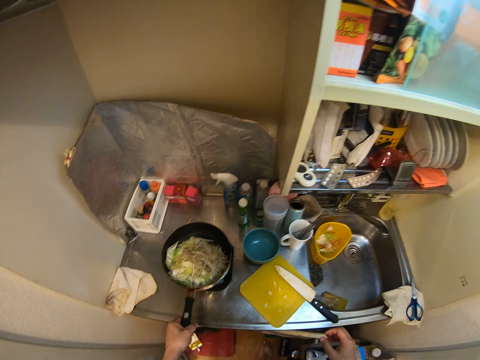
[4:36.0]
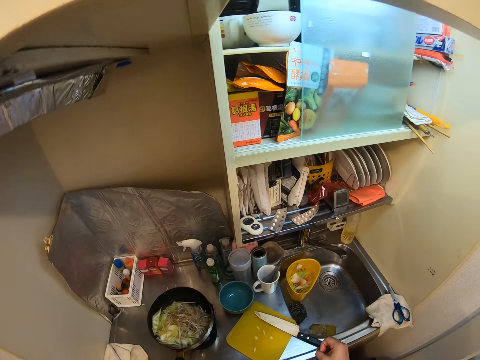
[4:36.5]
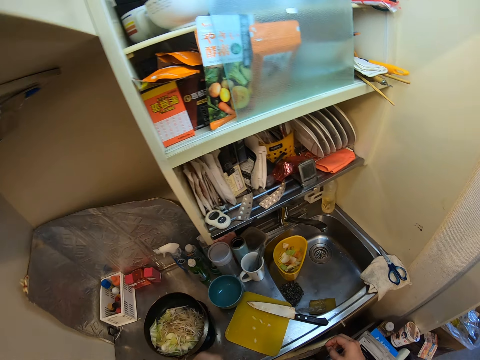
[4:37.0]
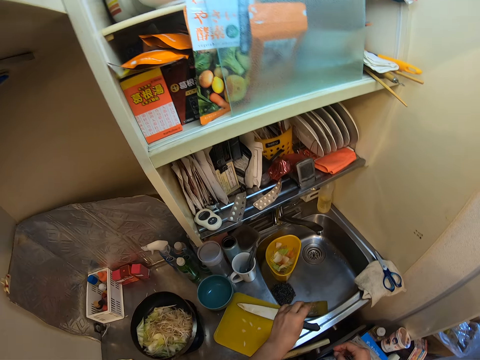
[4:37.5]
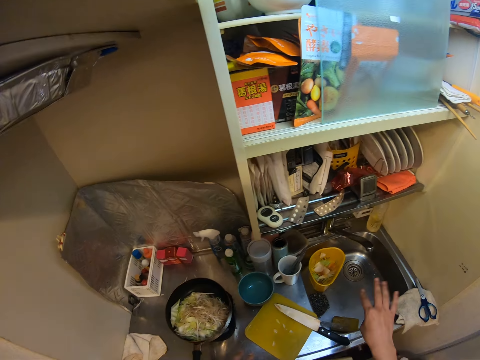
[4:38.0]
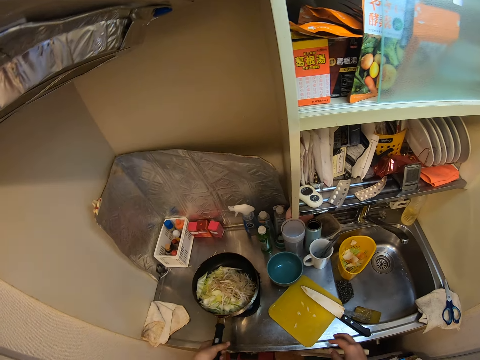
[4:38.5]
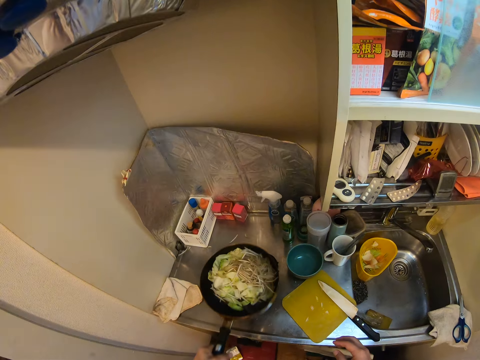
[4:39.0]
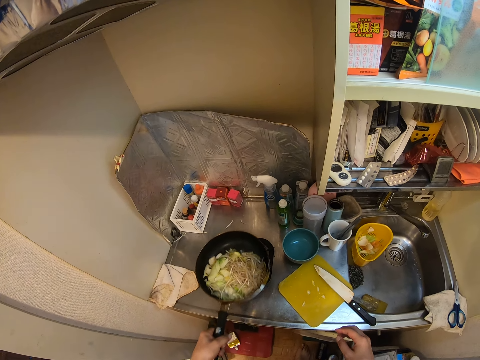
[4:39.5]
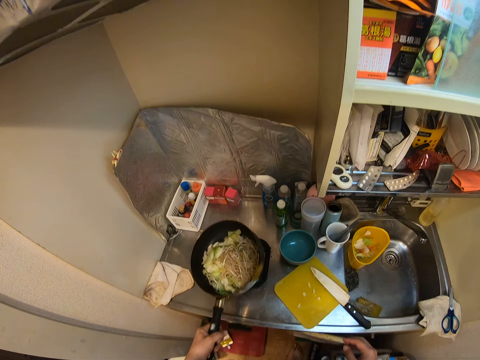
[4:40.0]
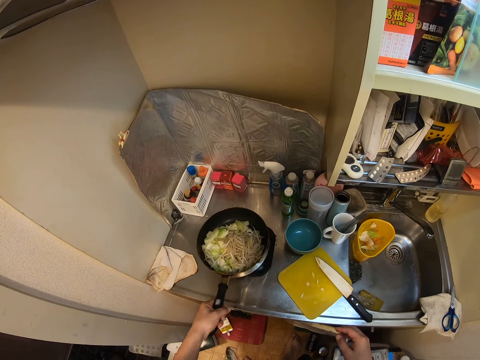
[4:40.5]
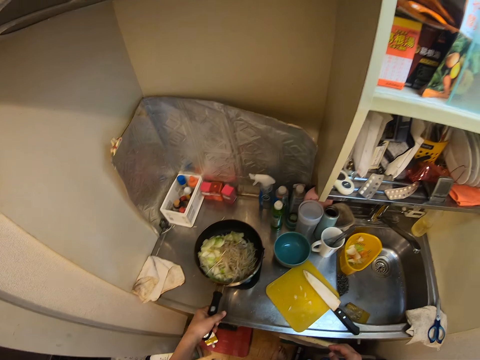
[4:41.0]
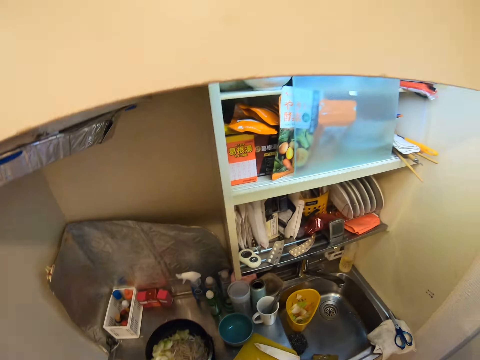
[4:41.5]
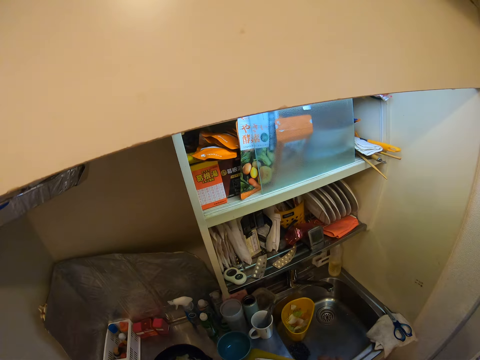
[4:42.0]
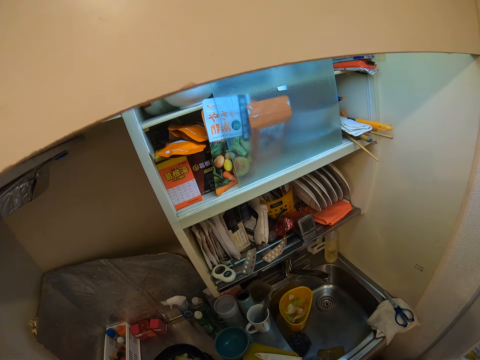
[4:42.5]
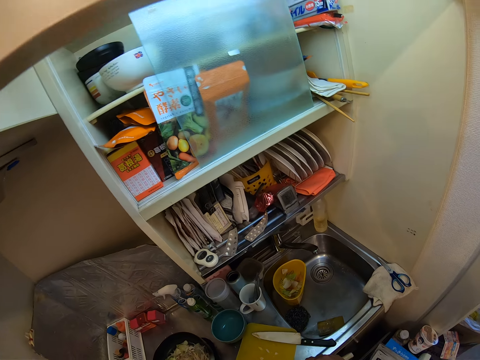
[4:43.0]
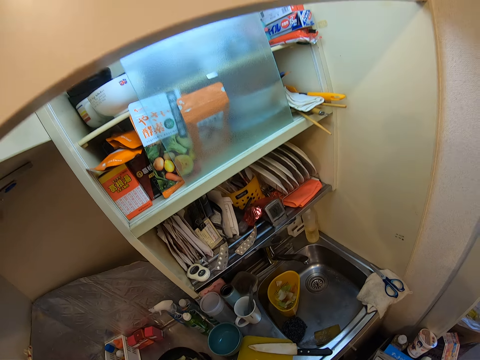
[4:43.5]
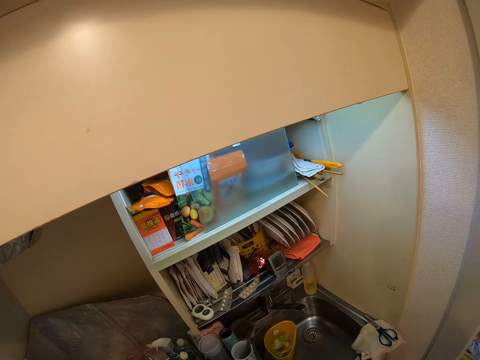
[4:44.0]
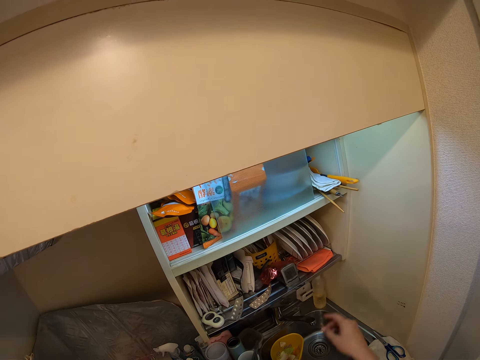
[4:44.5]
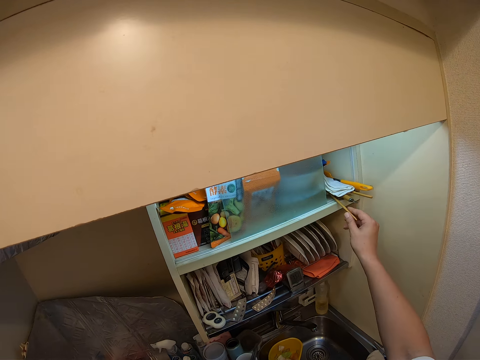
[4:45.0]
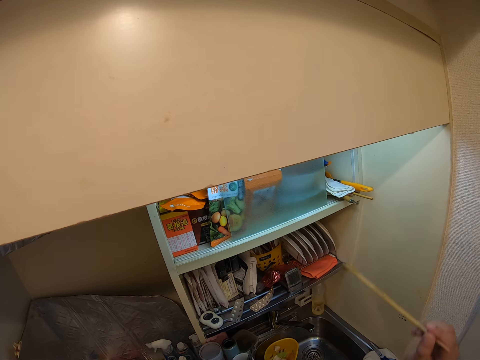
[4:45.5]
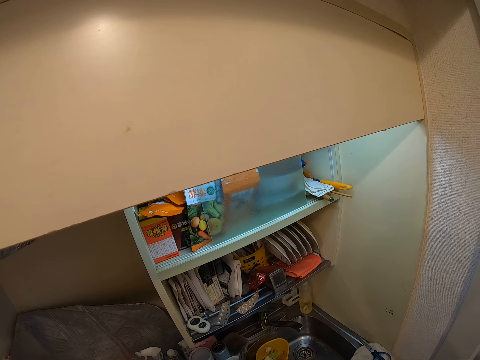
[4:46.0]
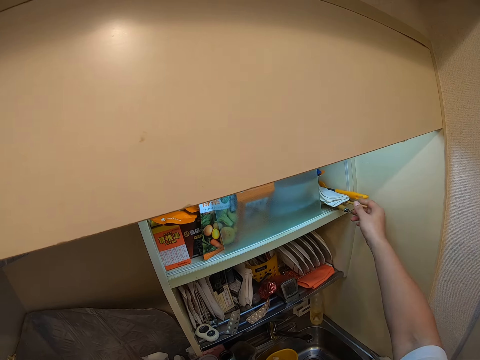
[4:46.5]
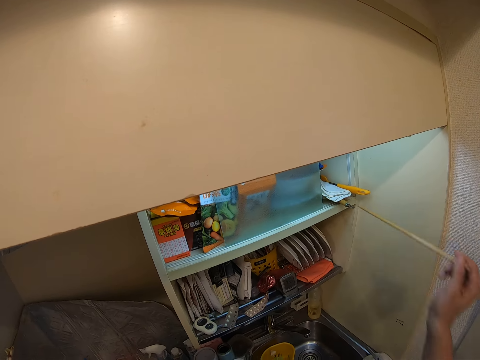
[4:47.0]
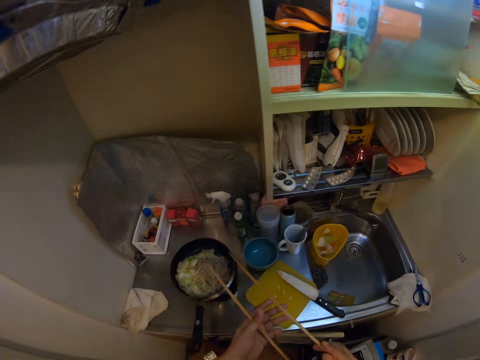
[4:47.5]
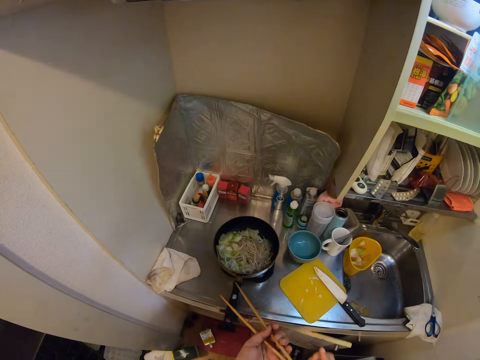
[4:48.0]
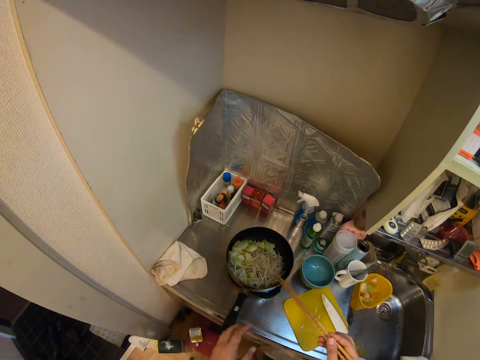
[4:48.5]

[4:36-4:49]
The camera wearer places a cooking pan on a cooker. He flicks his hands. He shakes the cooking pan. He places the cooking pan on the cooker. He moves a camera. He picks up the chopsticks from the cupboard. He picks up a stick.

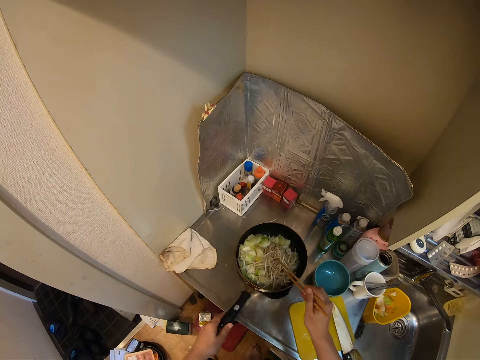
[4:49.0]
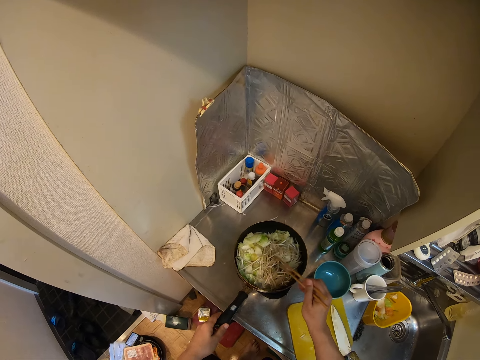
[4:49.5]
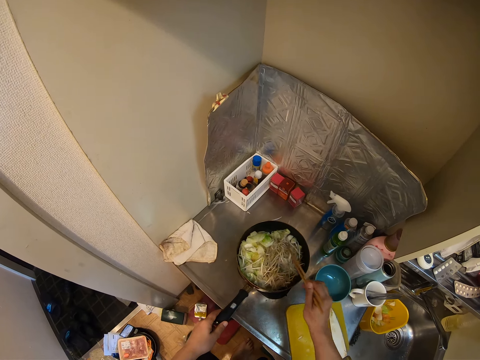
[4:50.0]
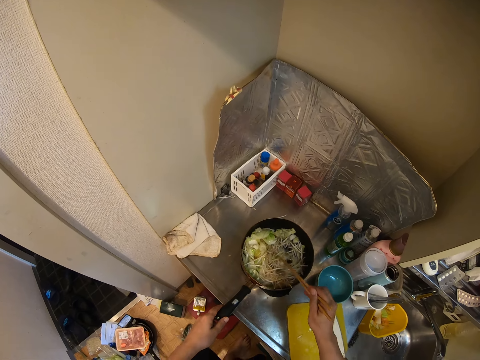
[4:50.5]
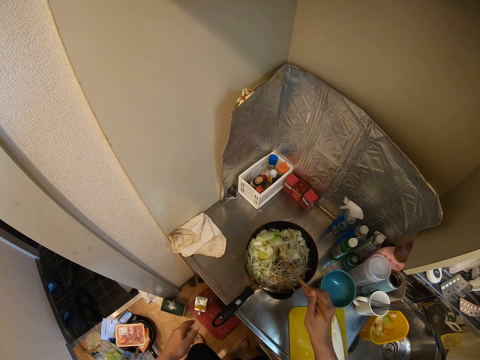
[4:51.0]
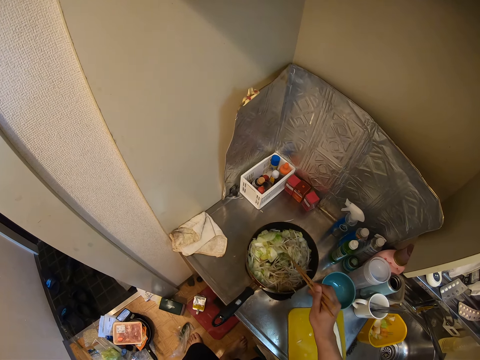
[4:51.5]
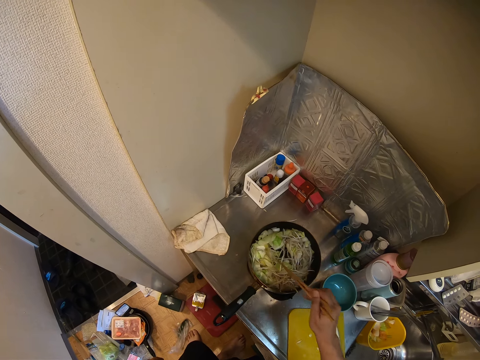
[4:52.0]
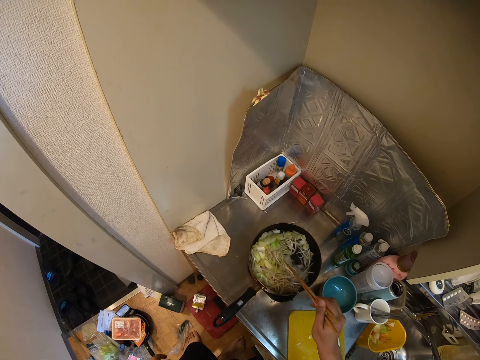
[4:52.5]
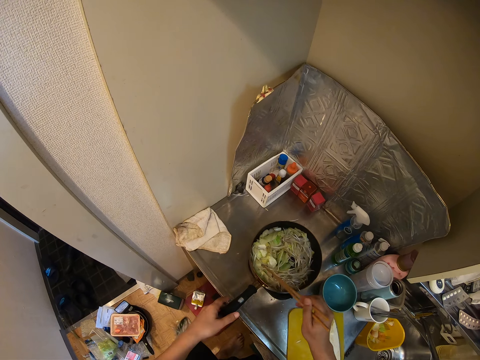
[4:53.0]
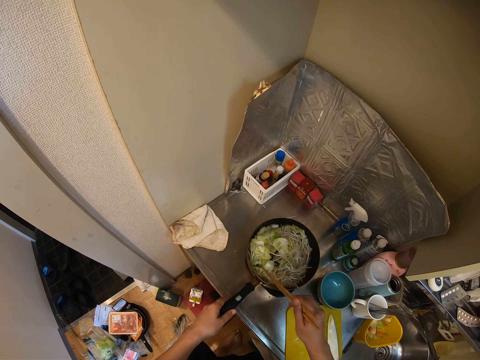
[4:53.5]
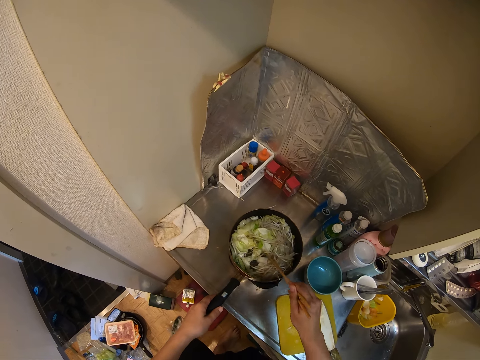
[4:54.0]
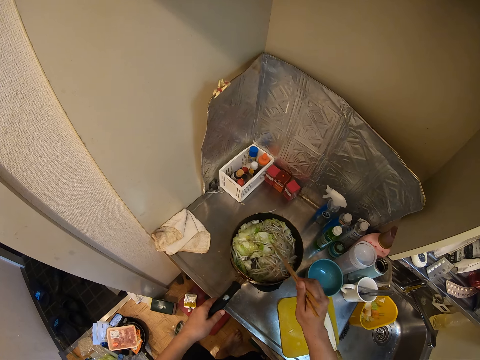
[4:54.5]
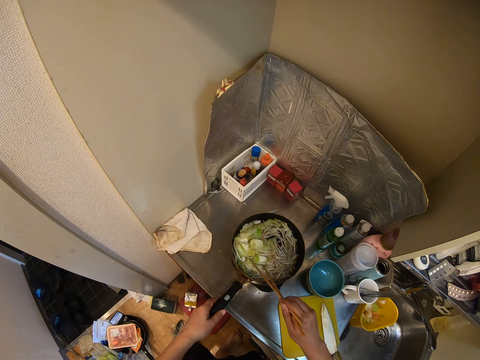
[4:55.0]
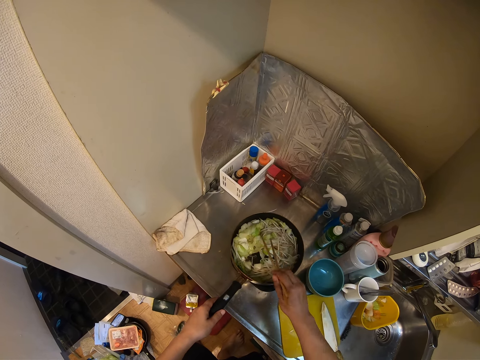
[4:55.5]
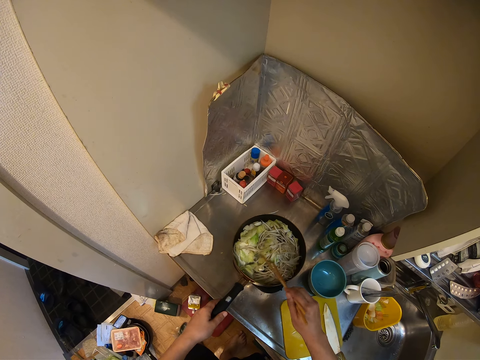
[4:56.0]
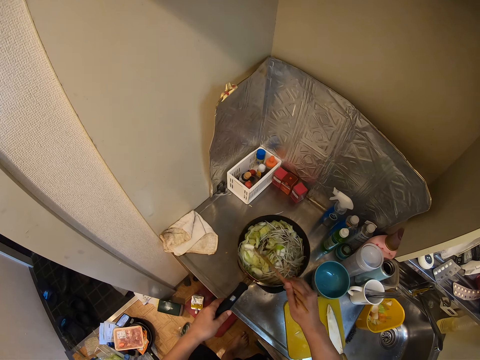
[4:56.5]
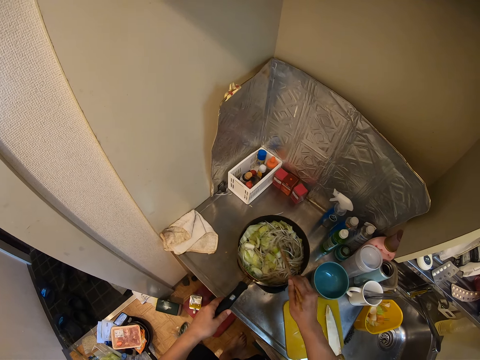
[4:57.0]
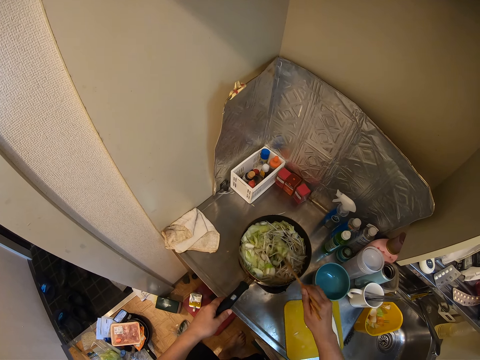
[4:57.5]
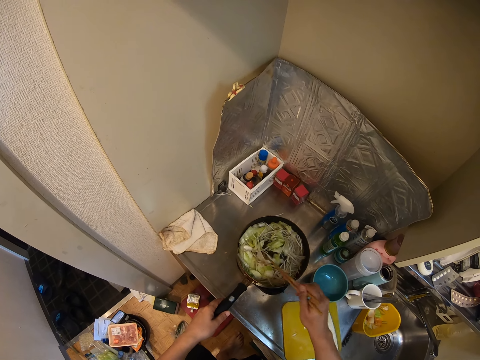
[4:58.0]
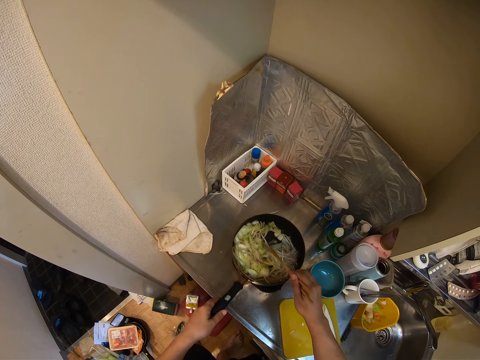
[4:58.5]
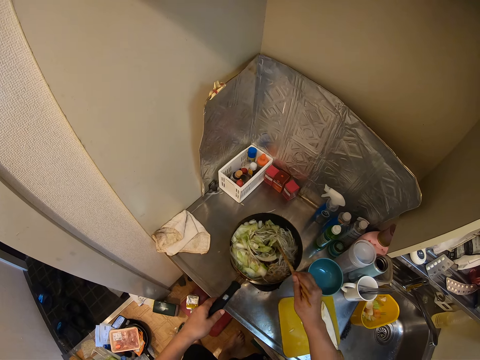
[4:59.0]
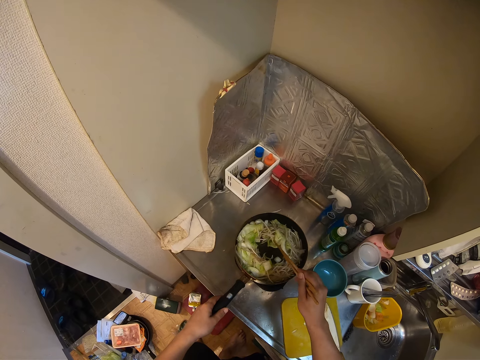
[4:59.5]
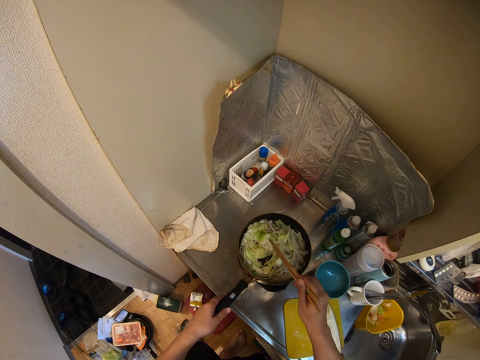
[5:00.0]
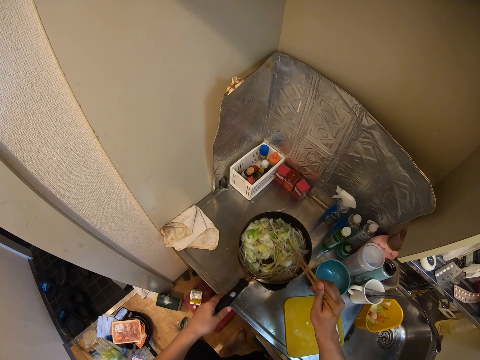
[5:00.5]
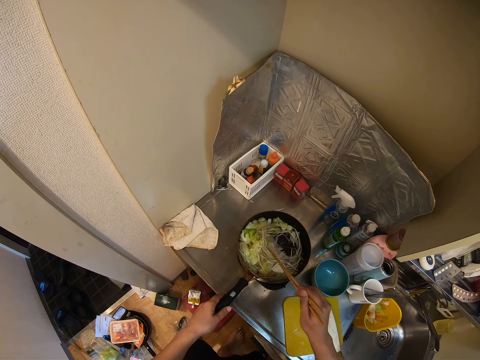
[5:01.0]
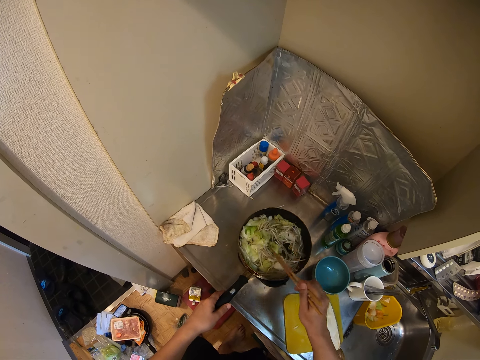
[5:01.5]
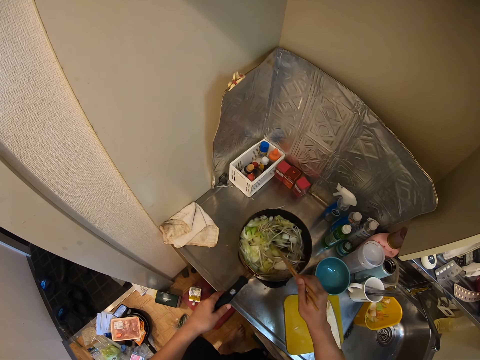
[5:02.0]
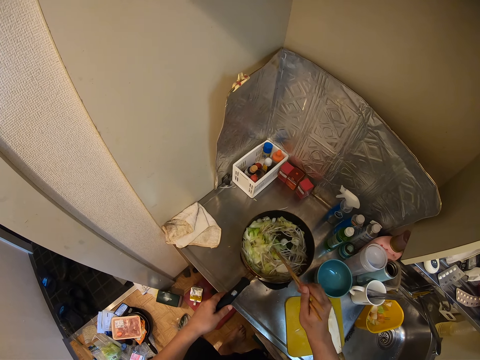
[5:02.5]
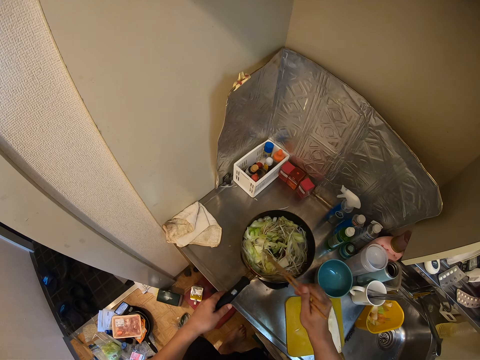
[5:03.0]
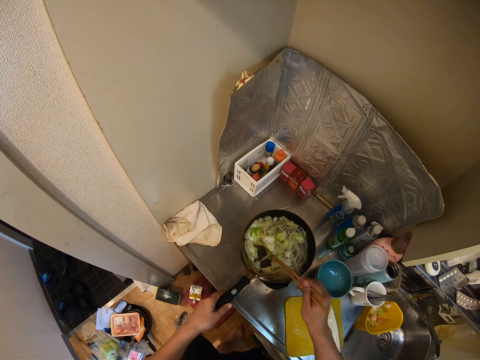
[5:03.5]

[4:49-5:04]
The camera wearer uses the chopsticks to stir the stir fry. They move the hand. They hold the pan.
